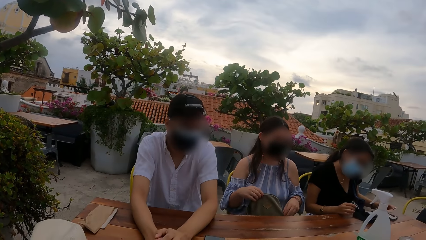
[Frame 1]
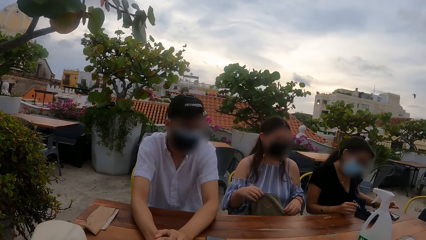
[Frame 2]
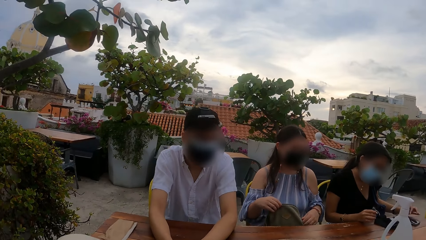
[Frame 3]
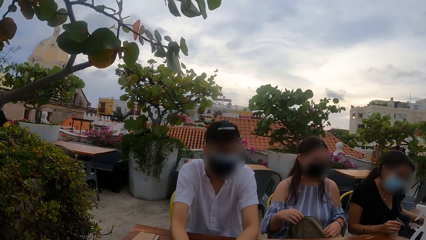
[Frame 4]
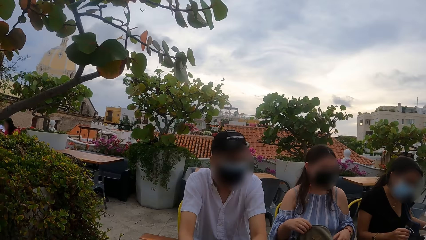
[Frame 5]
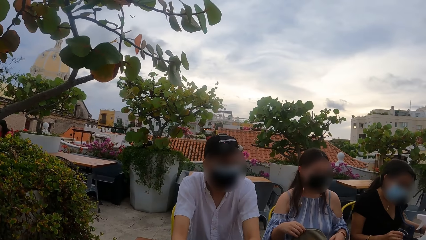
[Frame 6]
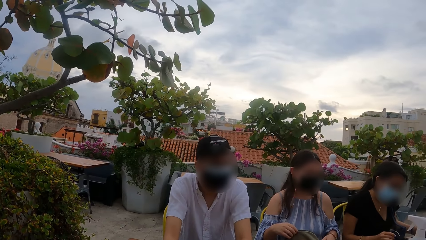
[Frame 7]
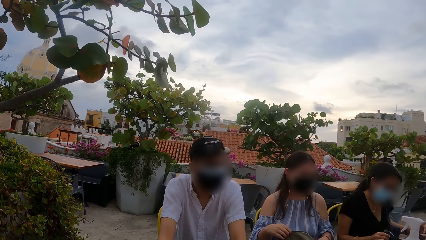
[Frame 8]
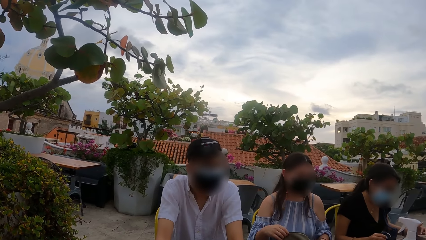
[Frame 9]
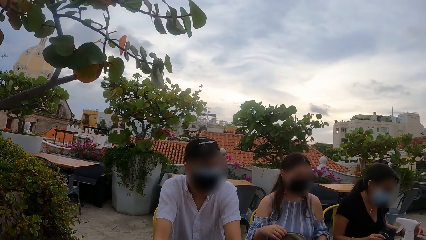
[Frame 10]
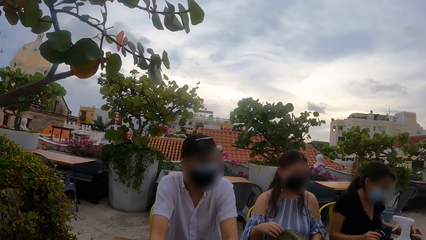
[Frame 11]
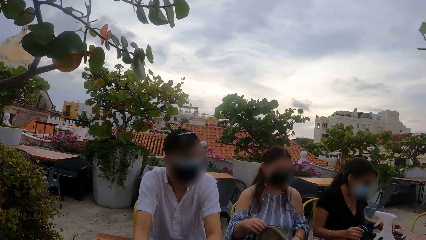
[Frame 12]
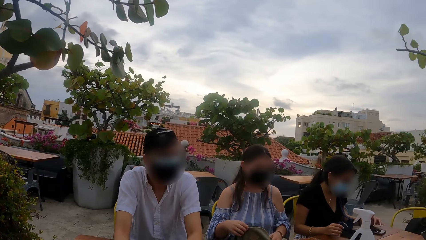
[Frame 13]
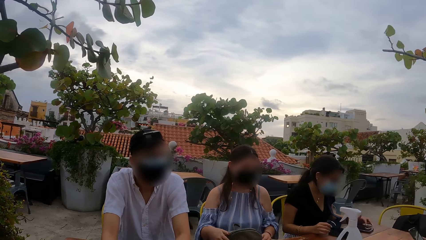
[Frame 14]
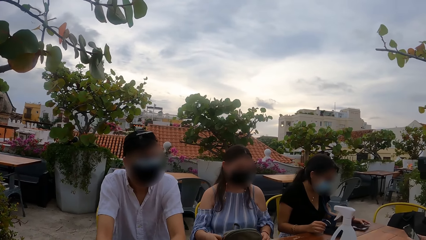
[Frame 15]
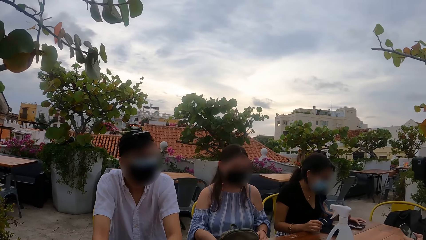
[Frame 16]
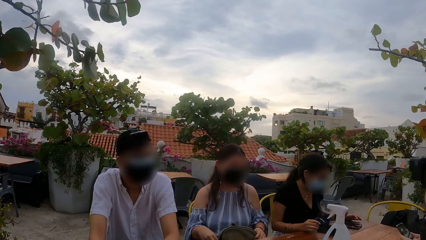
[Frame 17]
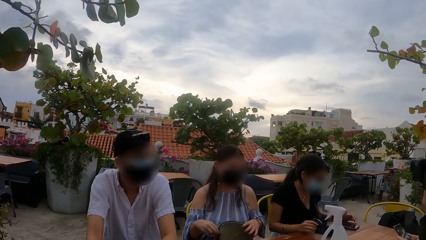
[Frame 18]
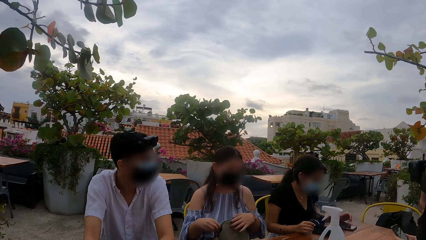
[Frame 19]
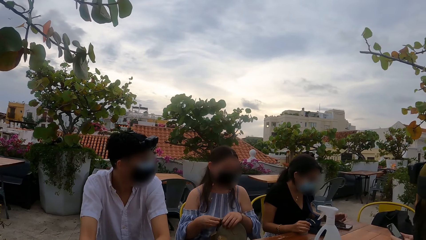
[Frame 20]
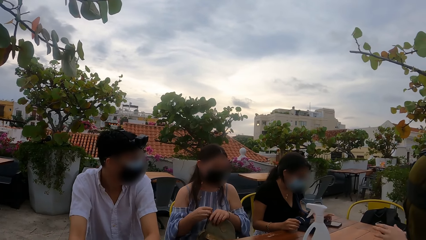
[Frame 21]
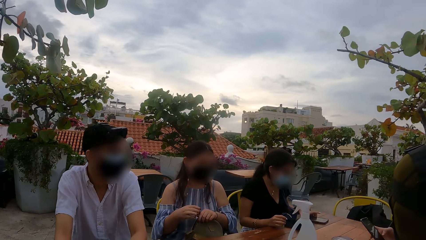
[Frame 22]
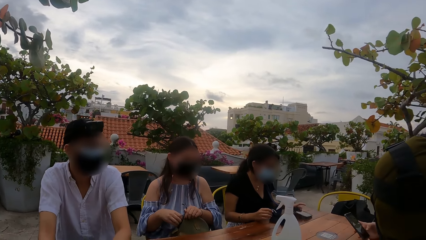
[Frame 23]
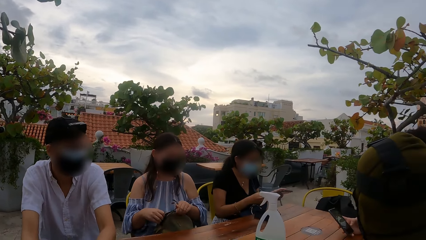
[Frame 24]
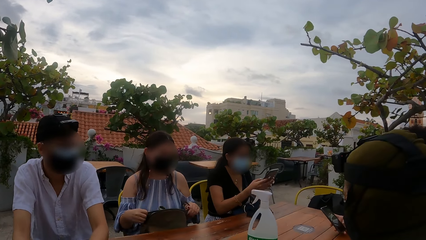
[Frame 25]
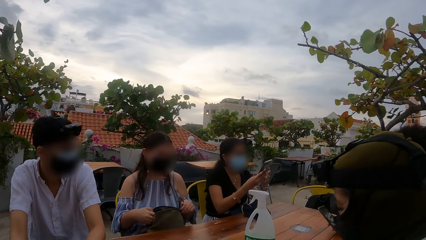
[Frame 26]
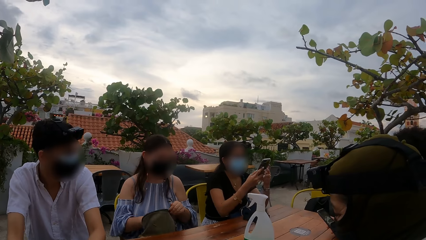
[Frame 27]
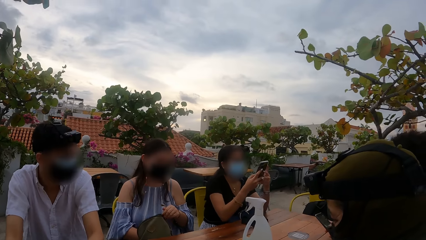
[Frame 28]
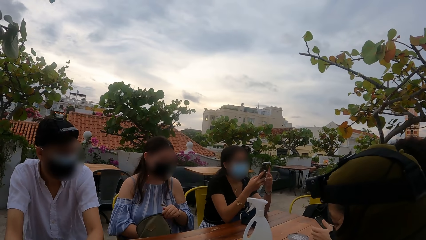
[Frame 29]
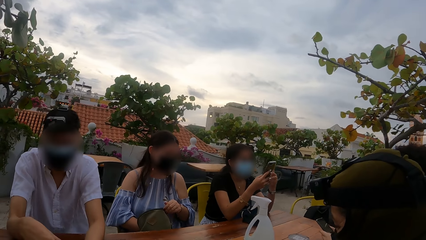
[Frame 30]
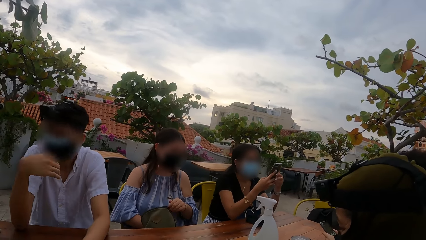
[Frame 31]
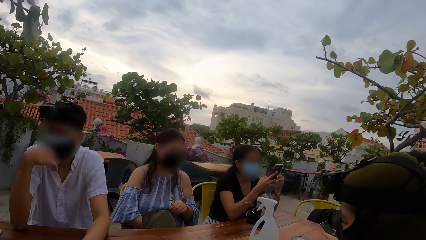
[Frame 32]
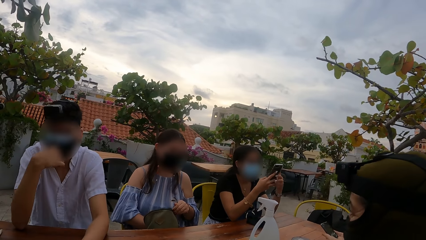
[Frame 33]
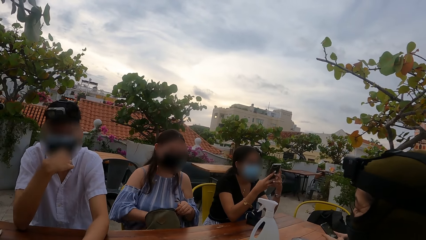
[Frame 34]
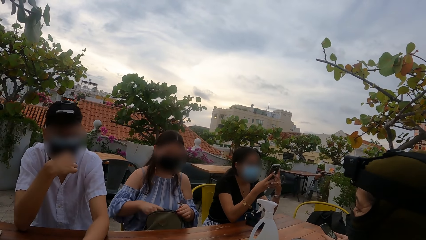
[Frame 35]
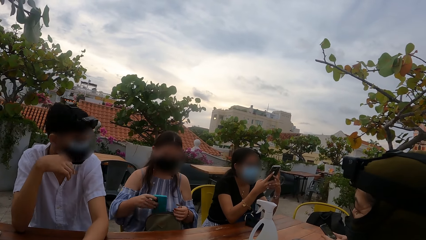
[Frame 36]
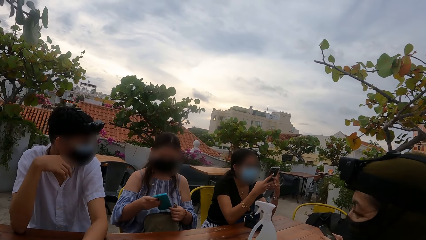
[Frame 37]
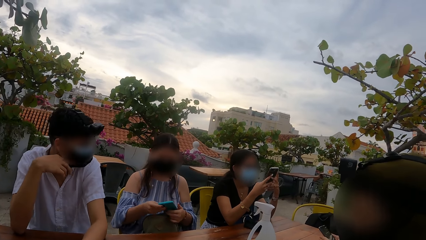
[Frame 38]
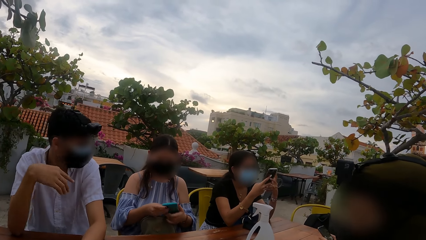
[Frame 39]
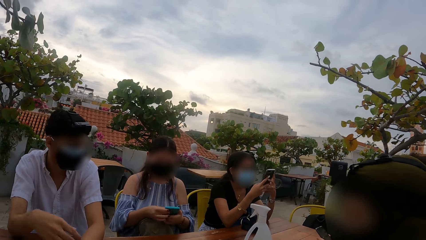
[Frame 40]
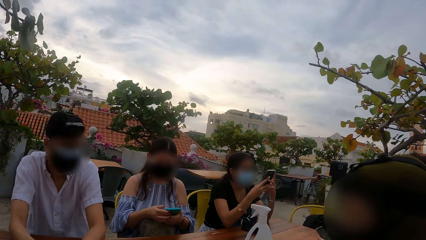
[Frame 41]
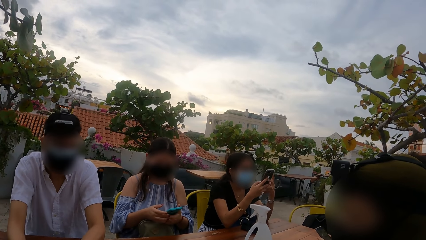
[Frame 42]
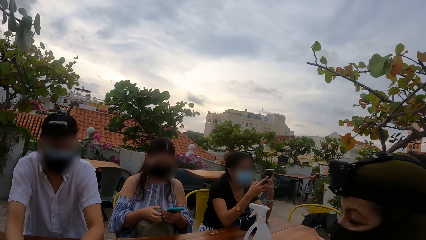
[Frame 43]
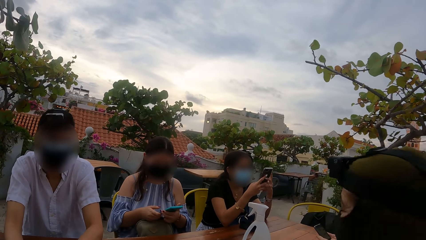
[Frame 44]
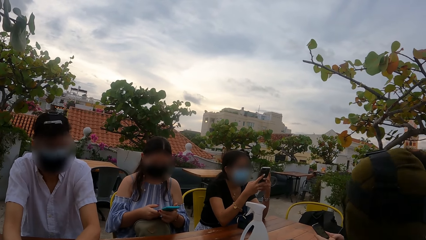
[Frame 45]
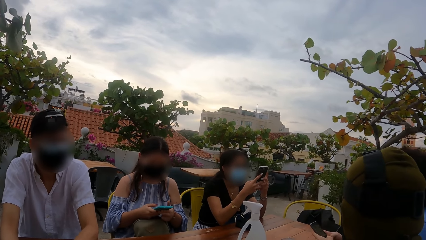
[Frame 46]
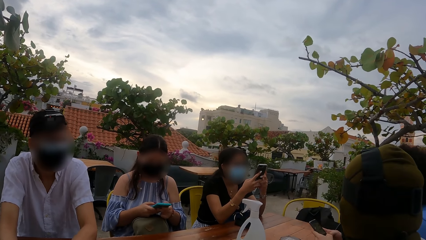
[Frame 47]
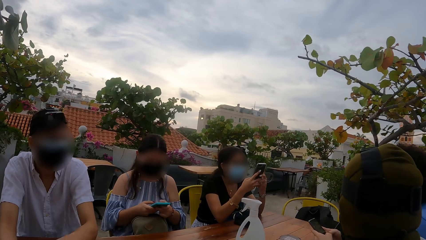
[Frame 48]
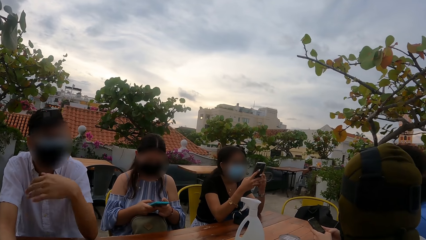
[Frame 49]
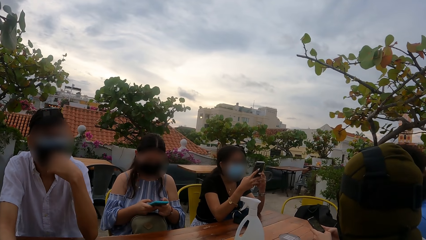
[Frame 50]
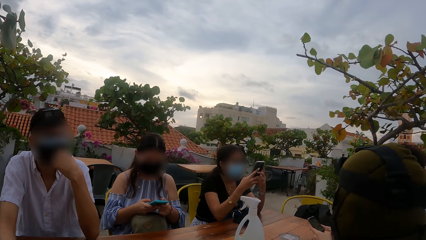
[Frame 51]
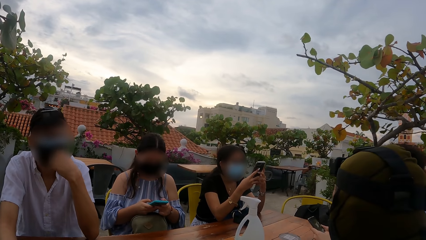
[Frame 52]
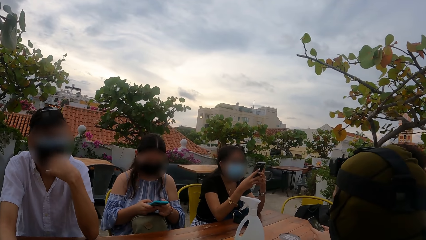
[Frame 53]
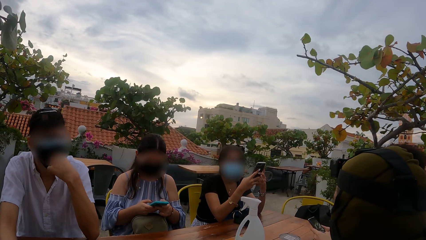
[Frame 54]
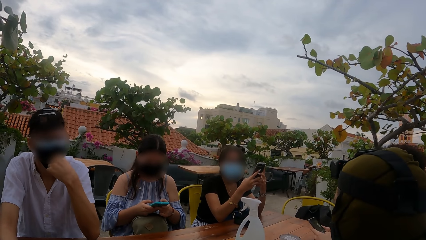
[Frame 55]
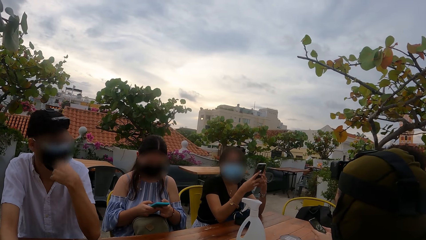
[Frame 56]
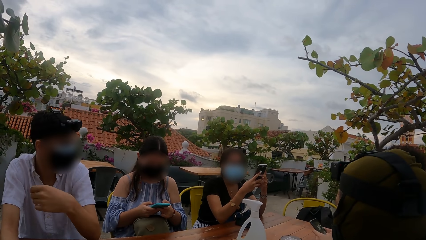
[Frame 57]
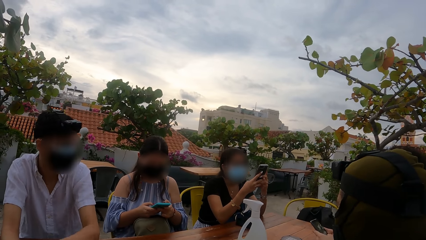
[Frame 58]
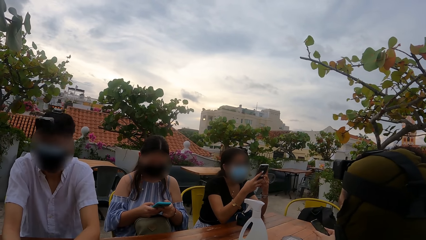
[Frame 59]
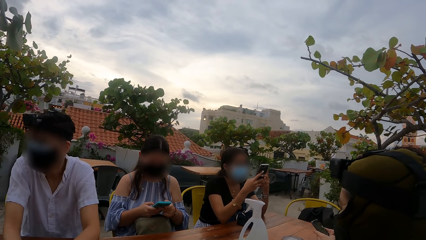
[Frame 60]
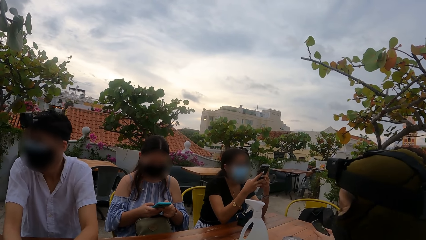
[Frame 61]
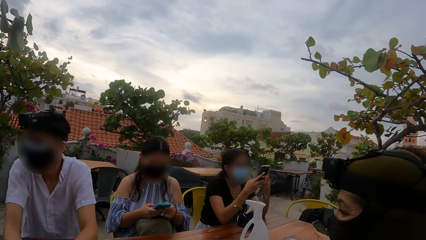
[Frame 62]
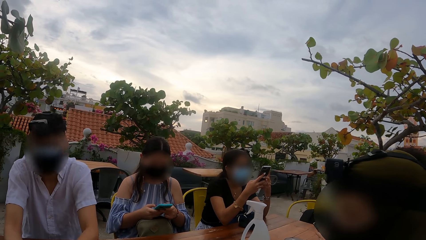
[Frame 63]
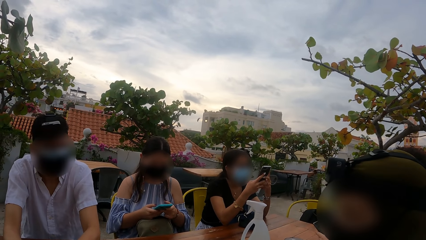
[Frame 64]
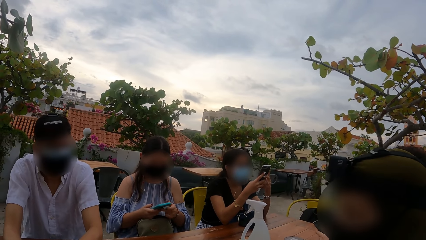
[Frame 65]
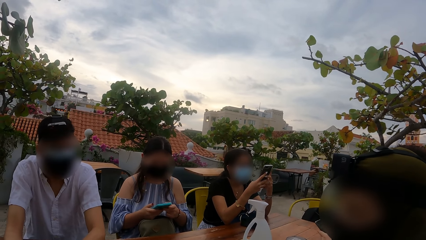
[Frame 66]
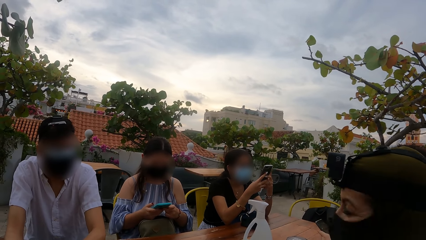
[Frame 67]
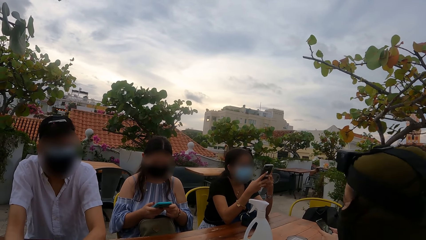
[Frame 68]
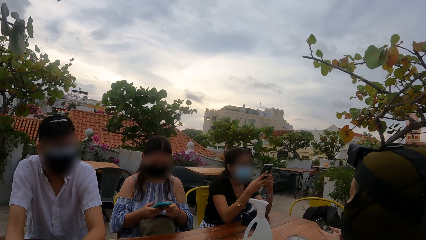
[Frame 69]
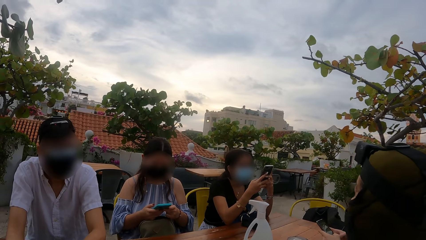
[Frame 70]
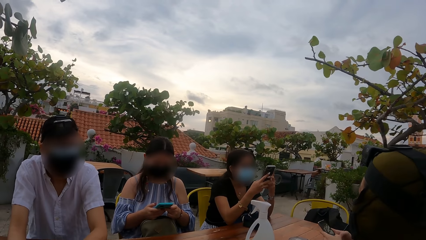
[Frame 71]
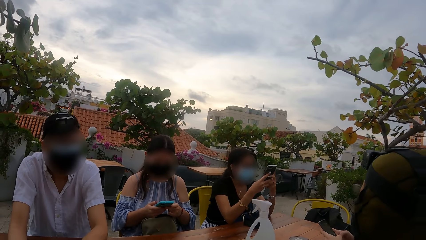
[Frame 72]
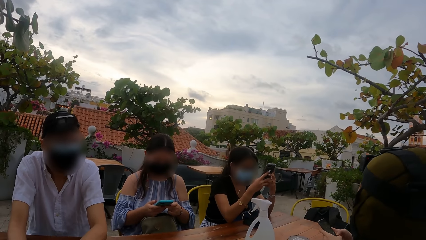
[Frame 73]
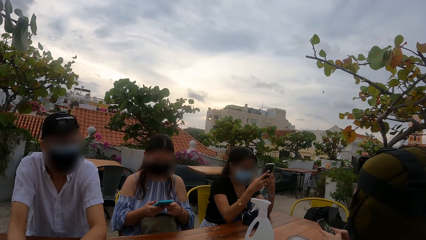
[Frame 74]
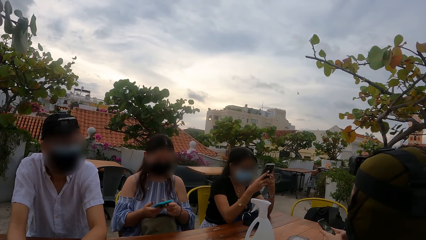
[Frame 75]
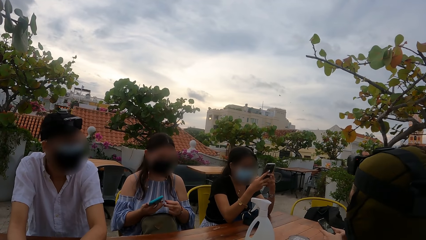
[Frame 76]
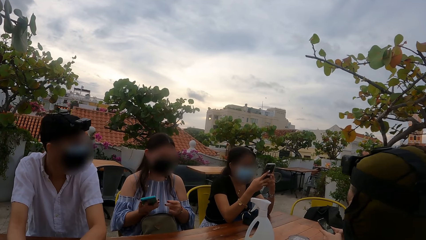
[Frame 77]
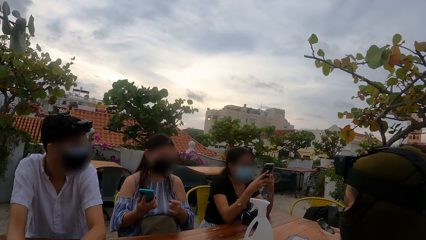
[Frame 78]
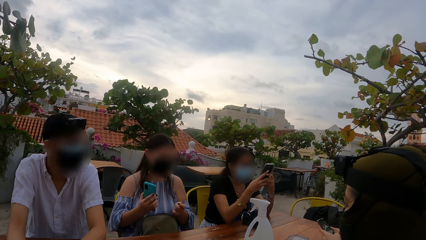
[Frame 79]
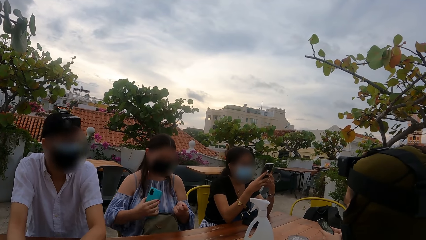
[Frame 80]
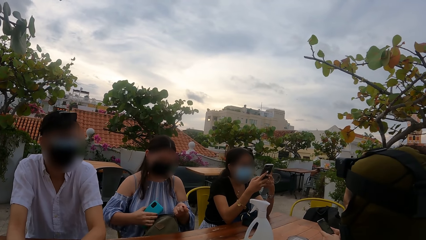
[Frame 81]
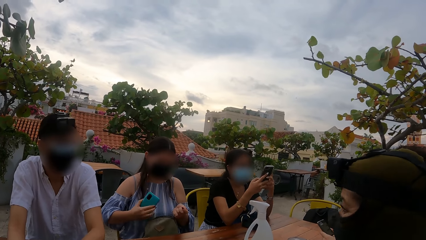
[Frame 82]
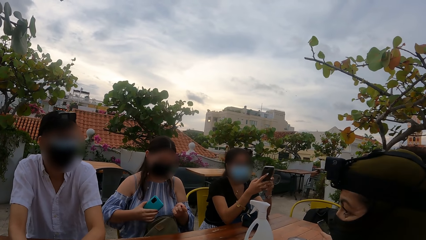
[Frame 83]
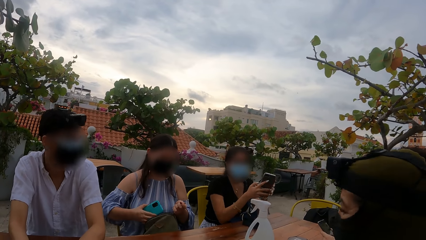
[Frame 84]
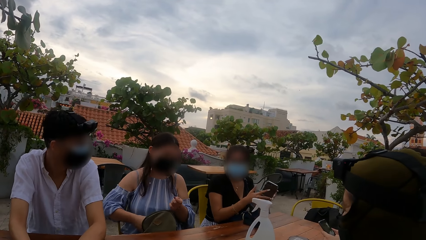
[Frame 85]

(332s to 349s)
A woman carries the phone from the table with her left hand and operates the phone with both hands. Another woman removes the phone from the bag with her right hand. The other woman holds the phone with both hands.
